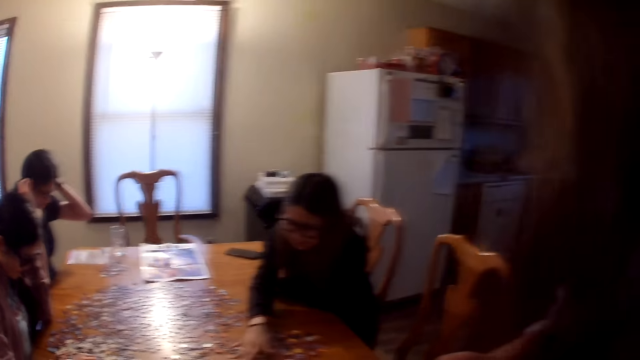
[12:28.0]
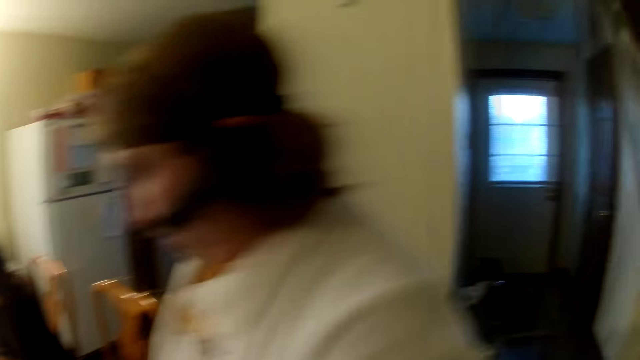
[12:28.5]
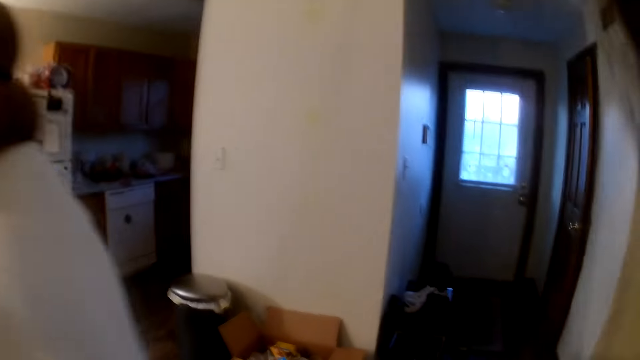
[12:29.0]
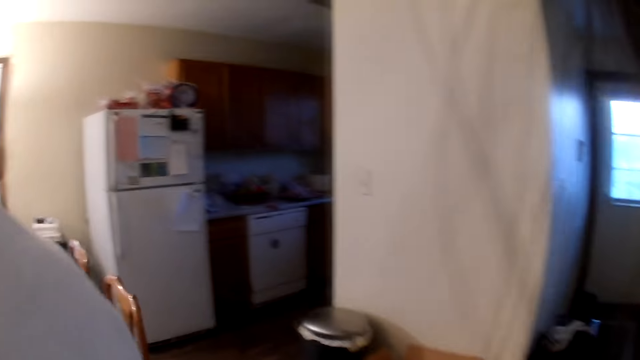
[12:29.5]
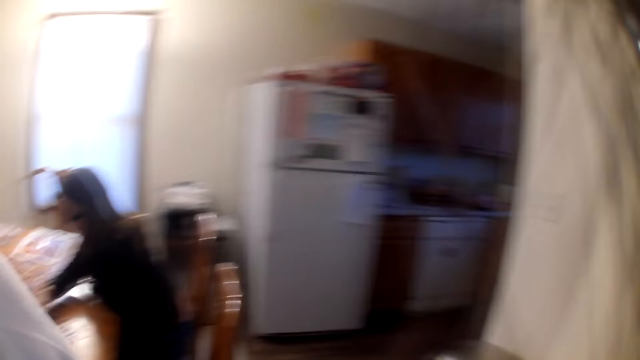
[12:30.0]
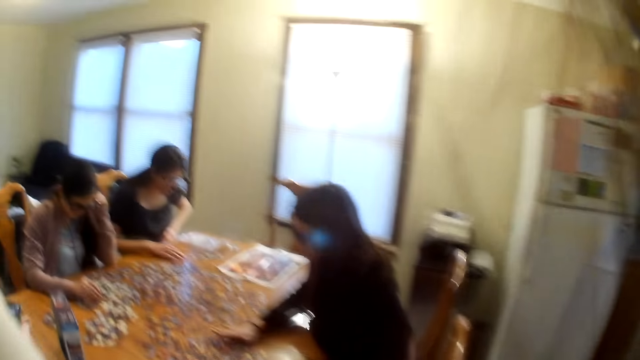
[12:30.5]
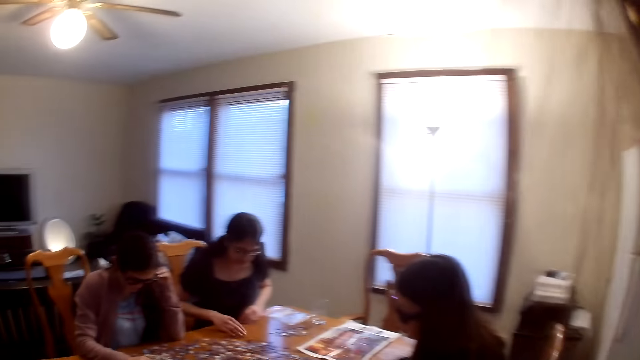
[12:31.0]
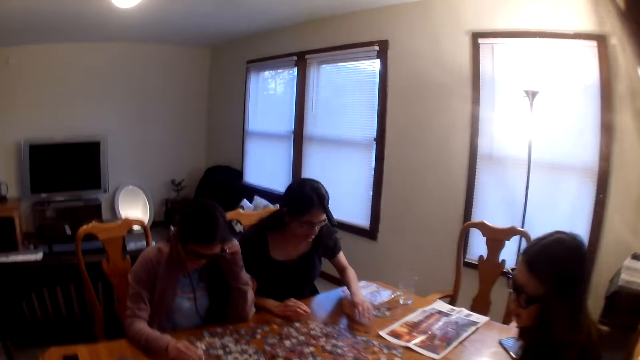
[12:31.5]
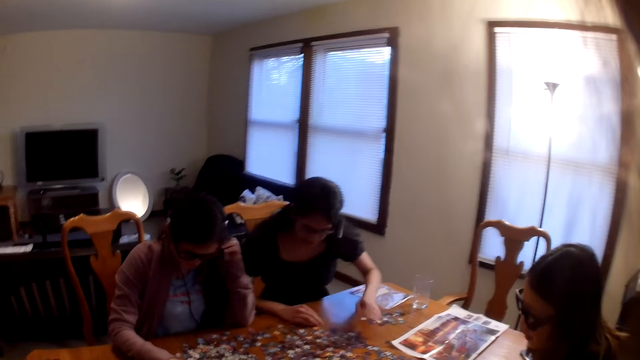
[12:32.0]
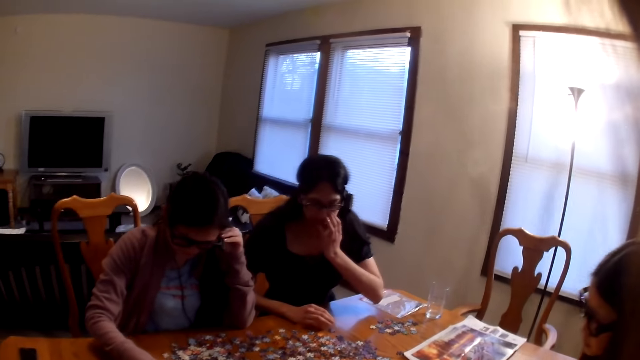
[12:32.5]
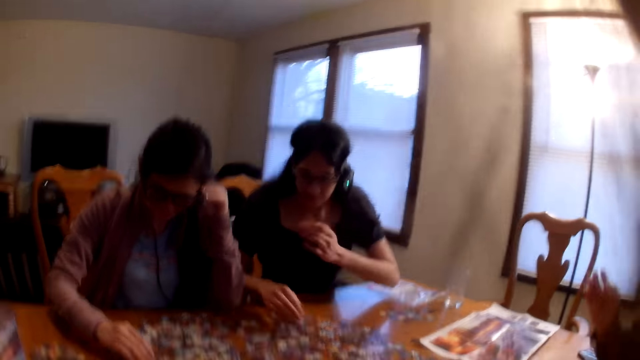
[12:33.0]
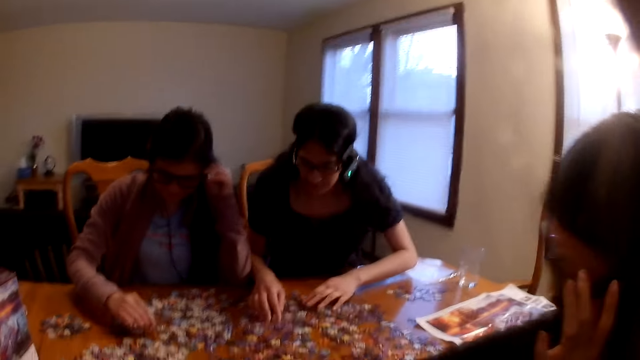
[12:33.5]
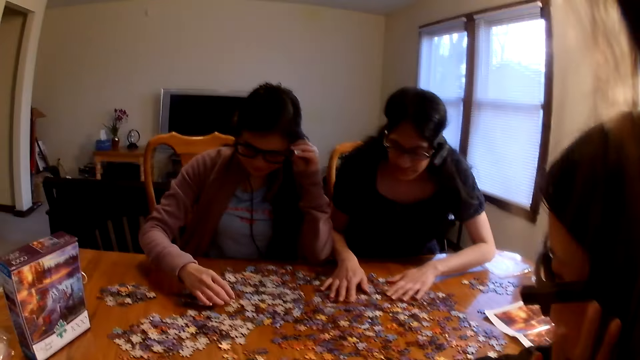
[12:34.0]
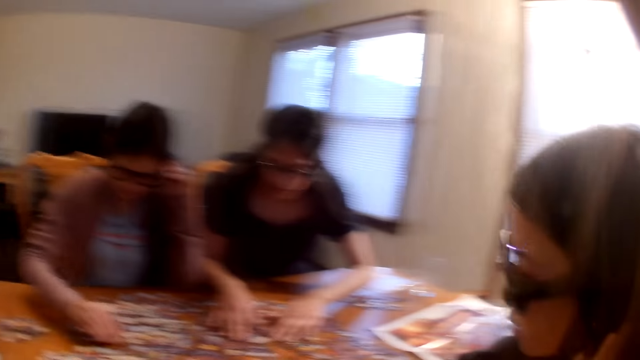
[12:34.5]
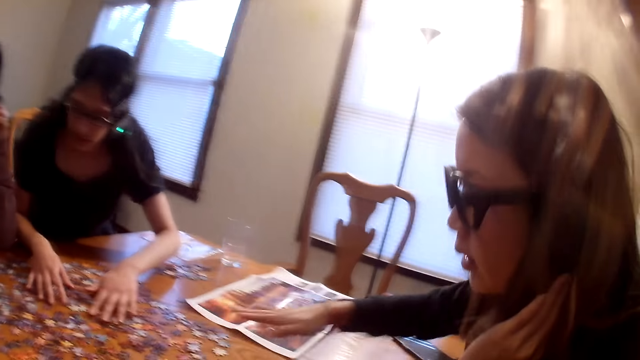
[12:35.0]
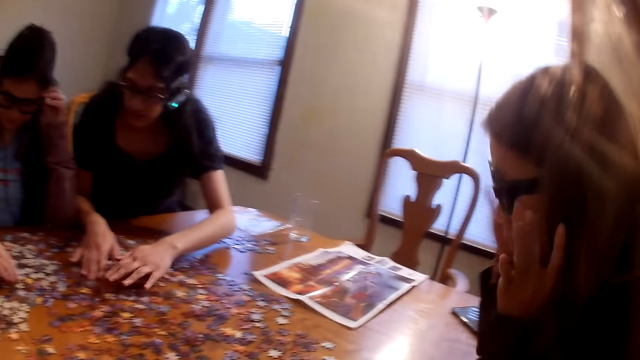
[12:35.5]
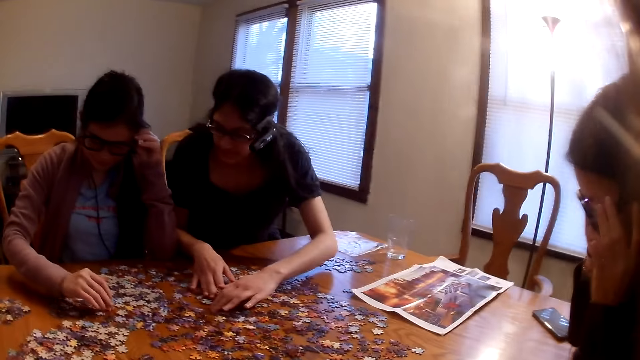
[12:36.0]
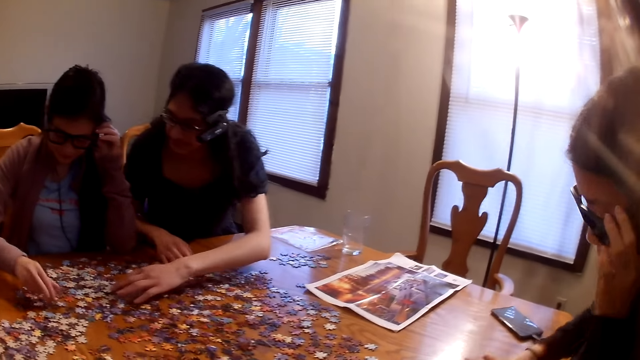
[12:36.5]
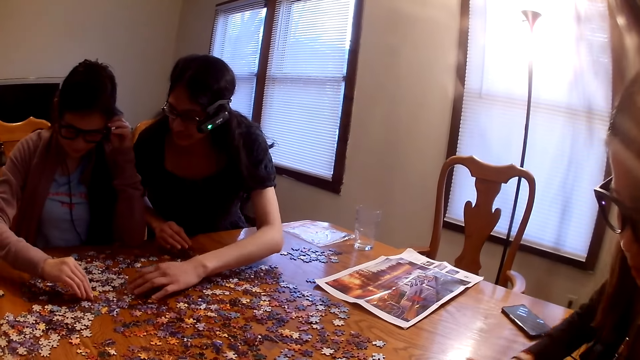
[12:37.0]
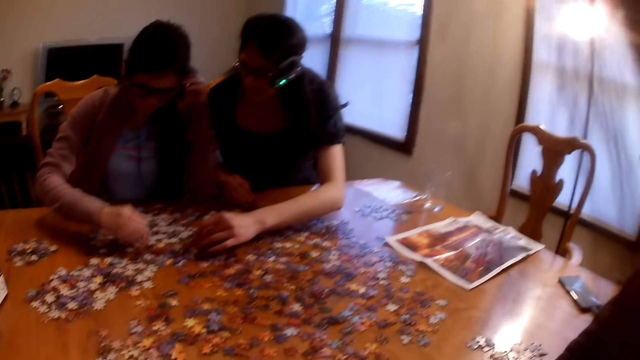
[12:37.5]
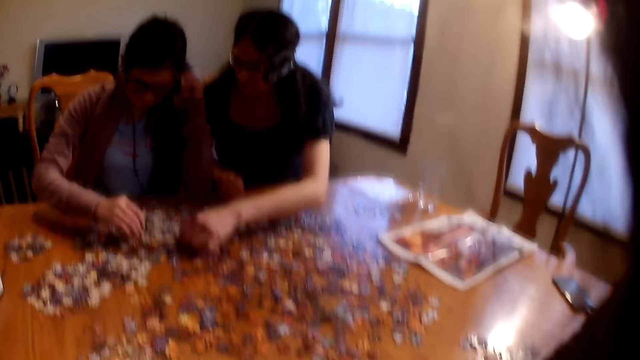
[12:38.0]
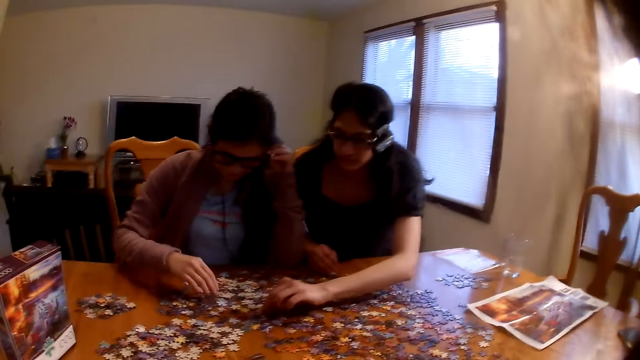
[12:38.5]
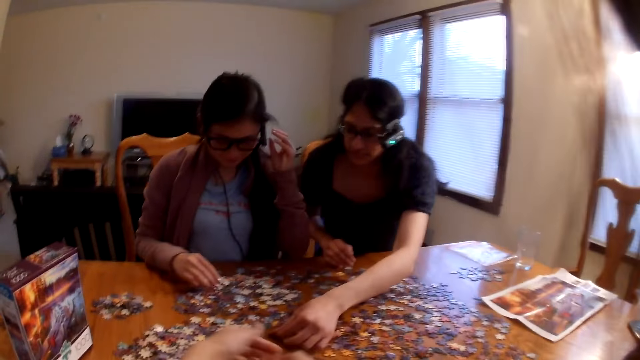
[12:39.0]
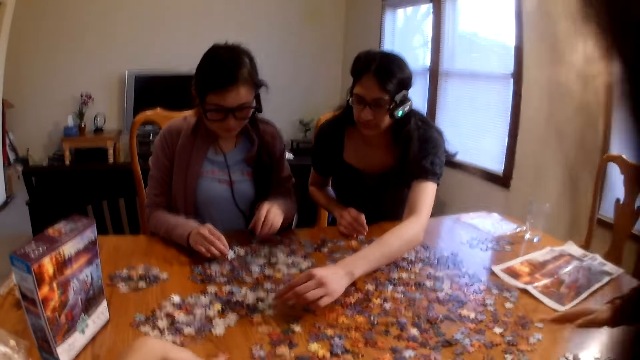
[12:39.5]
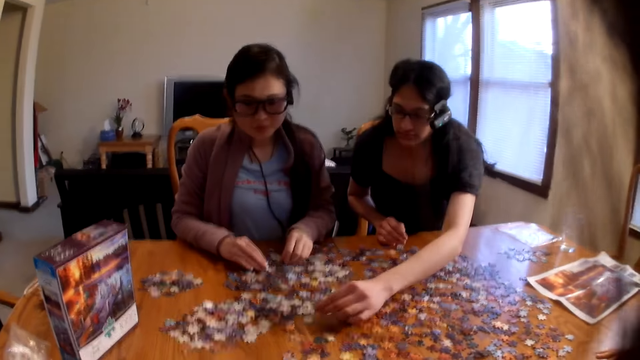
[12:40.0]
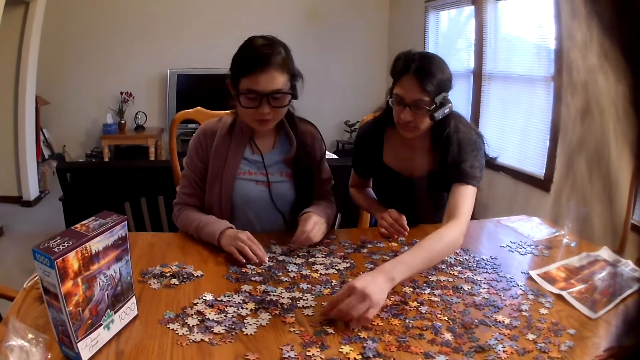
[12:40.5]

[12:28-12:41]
A woman walks in the house. The camera wearer speaks. Another woman moves the pieces on the table. A person chooses jigsaw pieces. A third woman moves the pieces on the table. Another person chooses jigsaw pieces. The camera wearer speaks.

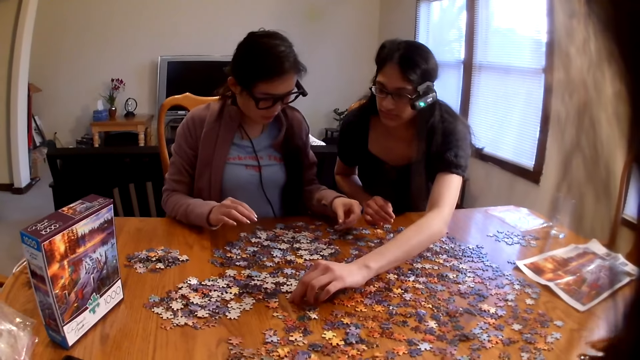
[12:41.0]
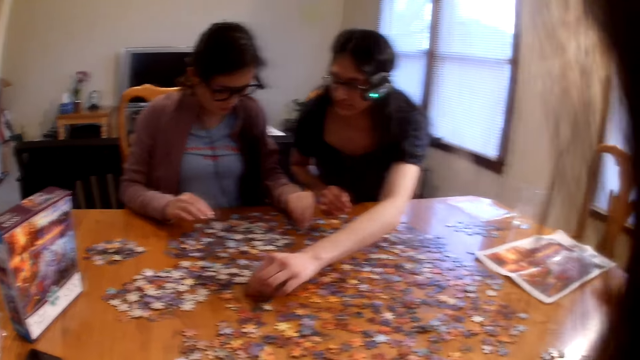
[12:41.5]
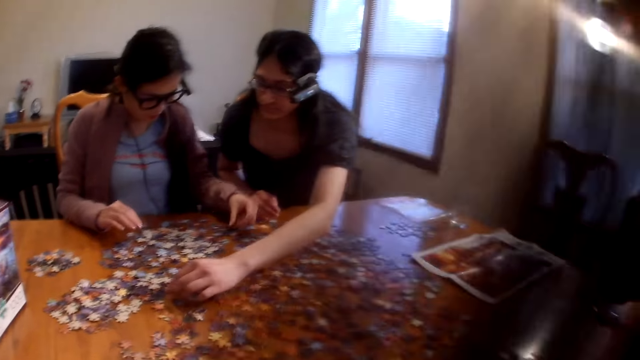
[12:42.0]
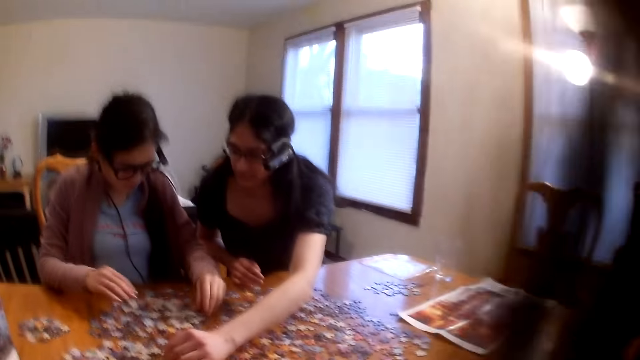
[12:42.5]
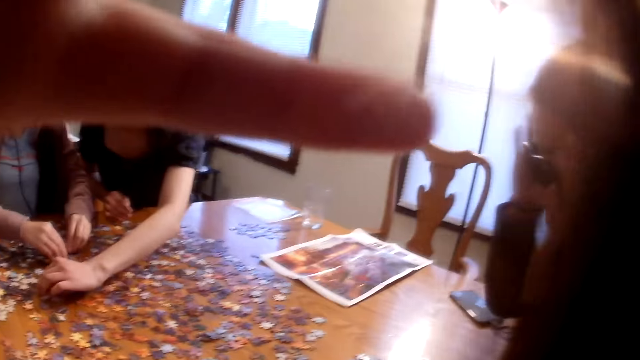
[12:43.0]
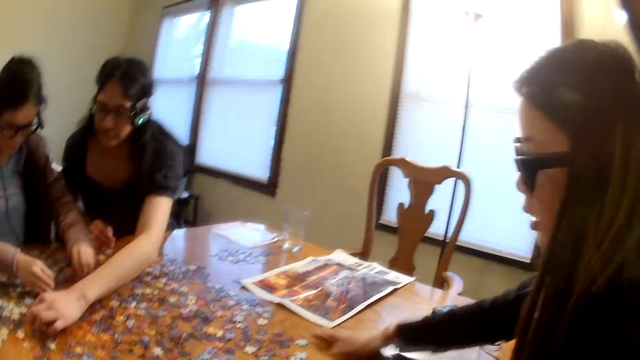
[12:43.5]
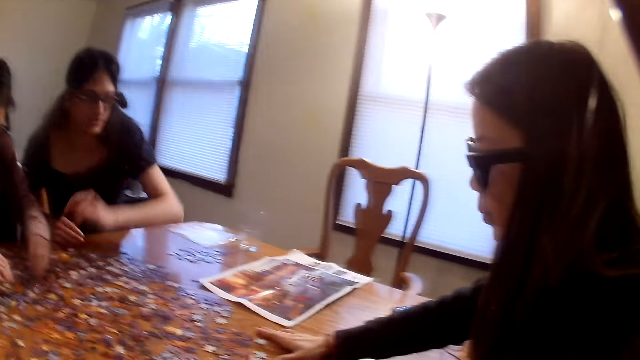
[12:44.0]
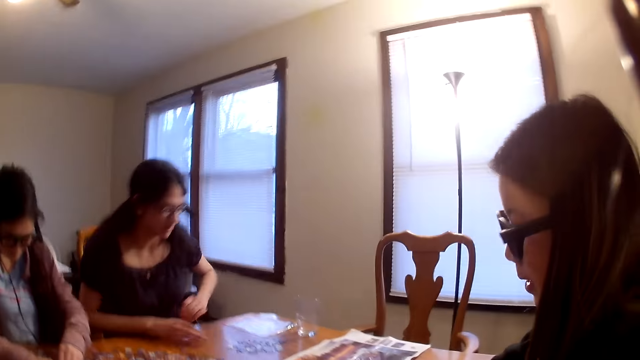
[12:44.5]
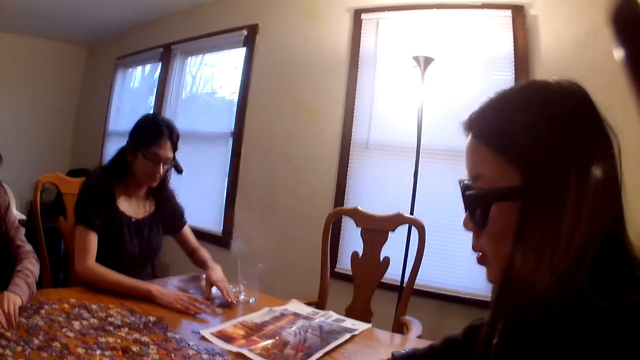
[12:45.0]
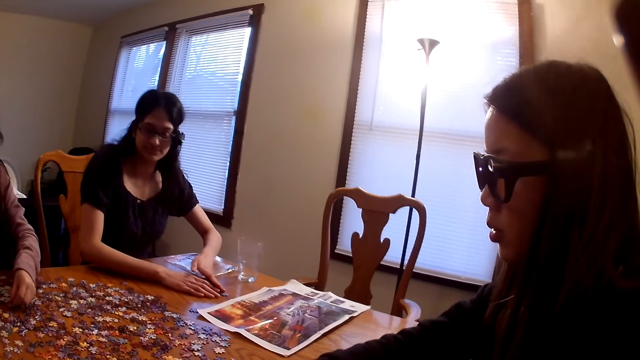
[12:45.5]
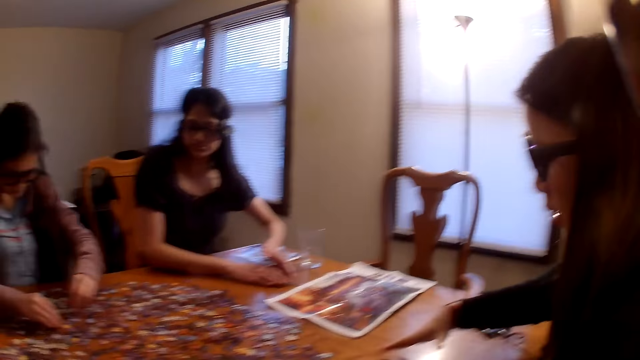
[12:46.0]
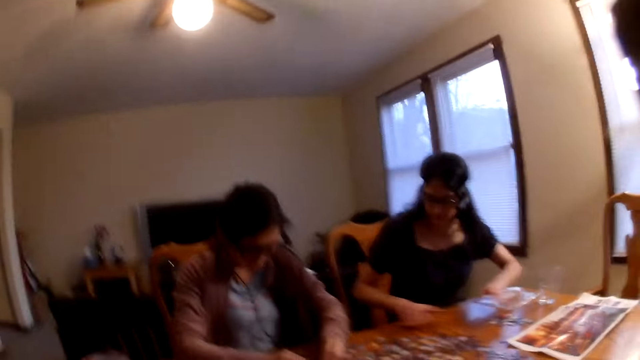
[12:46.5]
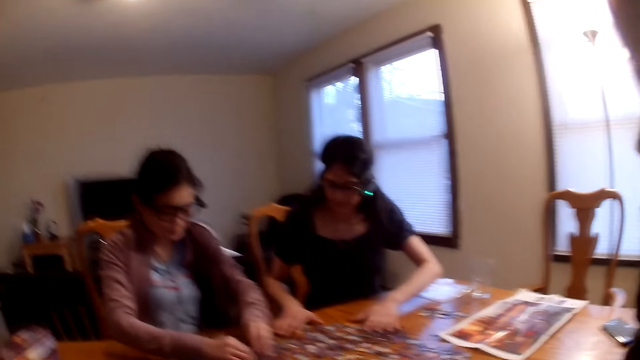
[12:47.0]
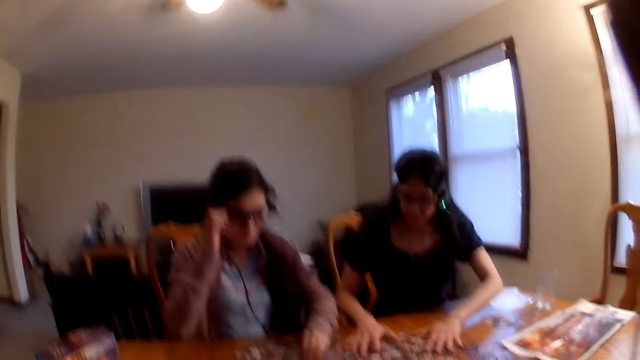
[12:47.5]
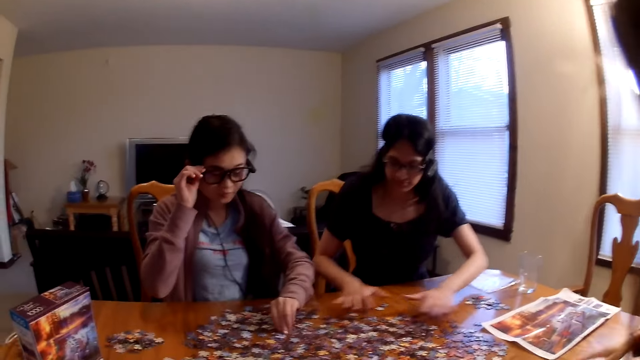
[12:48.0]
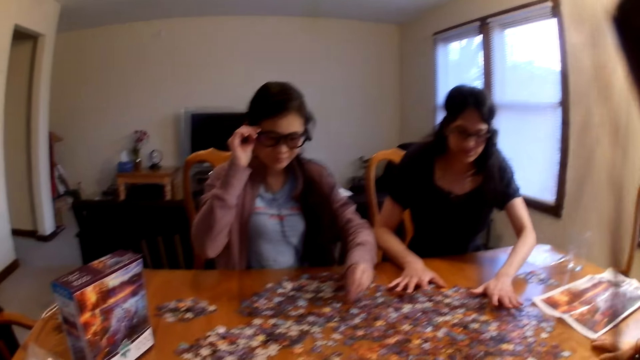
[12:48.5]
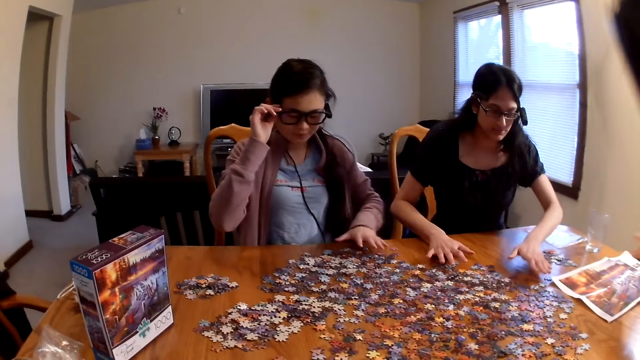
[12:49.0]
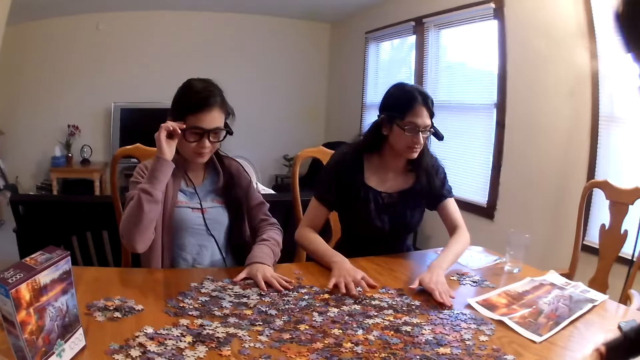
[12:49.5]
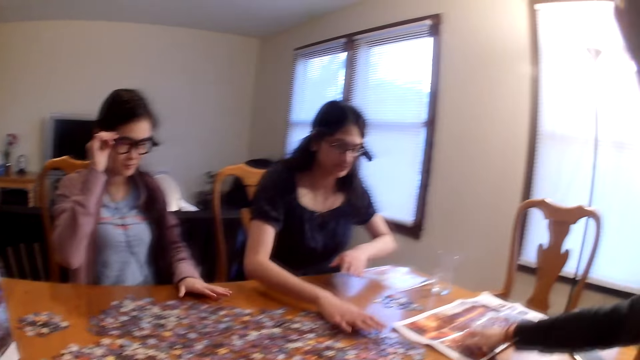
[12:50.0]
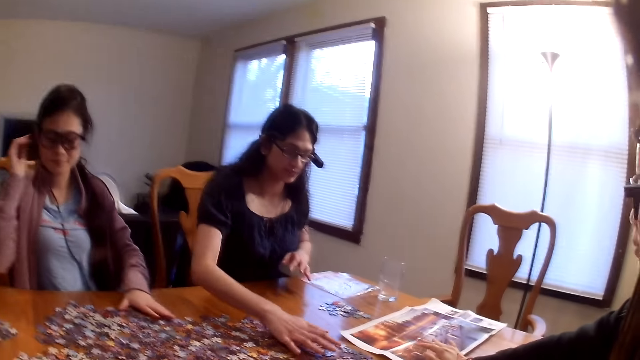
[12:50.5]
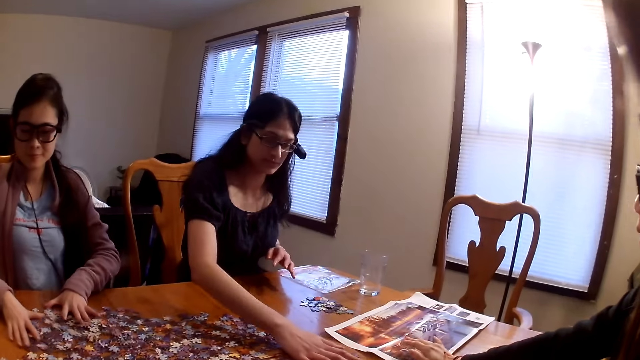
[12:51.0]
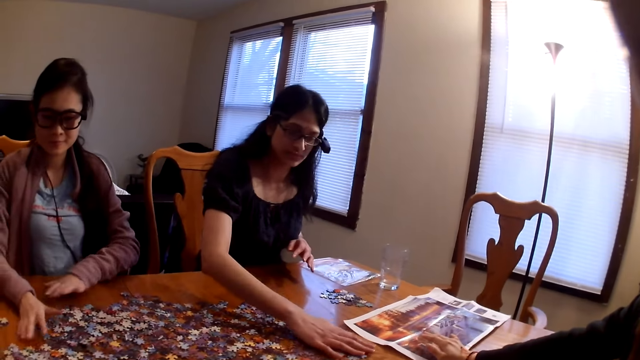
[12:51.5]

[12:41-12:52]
A woman speaks. The camera wearer places a hand on the camera. They raise the hand. Another woman moves the pieces on the table. The camera wearer looks around the house. The first woman moves the pieces on the table.
